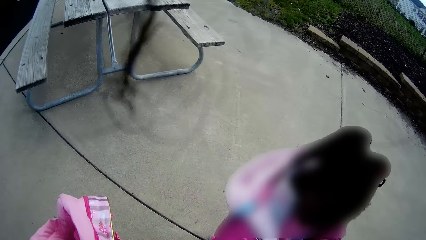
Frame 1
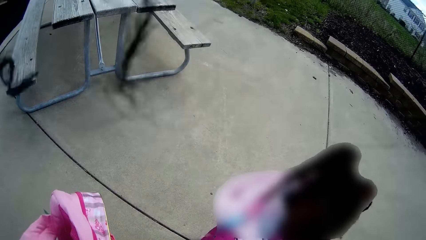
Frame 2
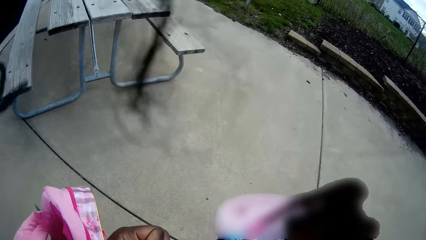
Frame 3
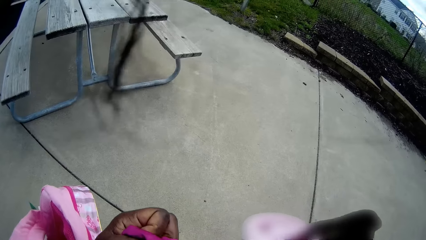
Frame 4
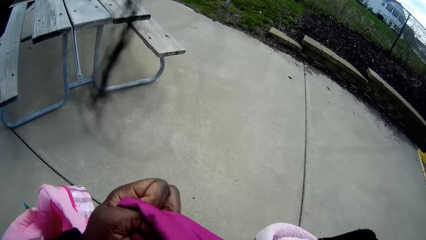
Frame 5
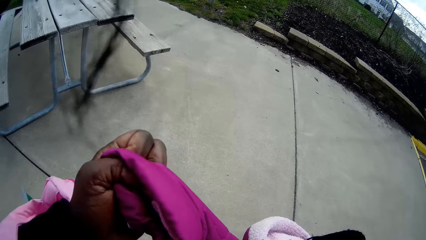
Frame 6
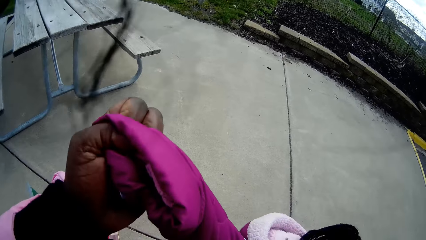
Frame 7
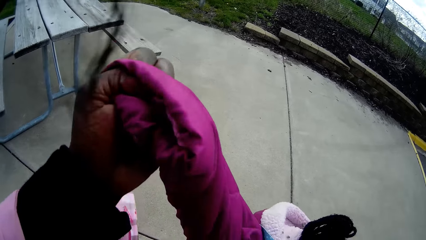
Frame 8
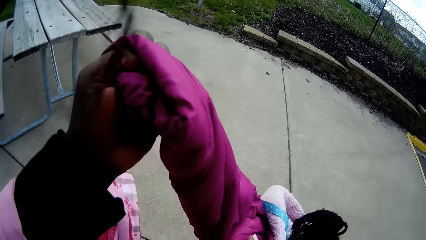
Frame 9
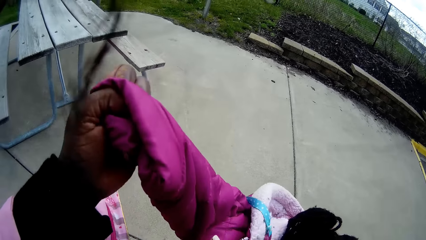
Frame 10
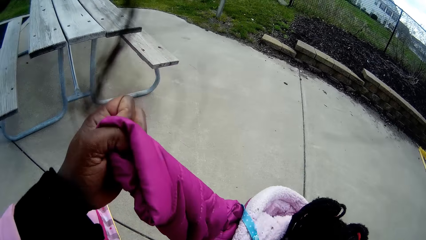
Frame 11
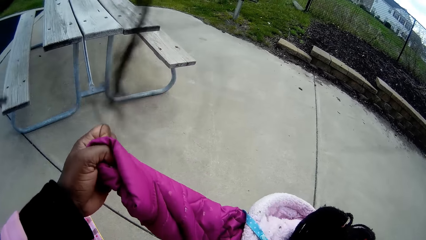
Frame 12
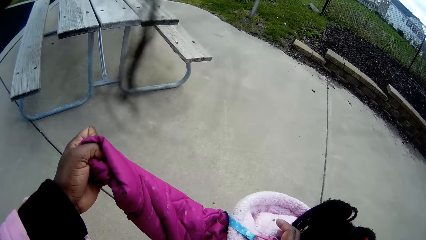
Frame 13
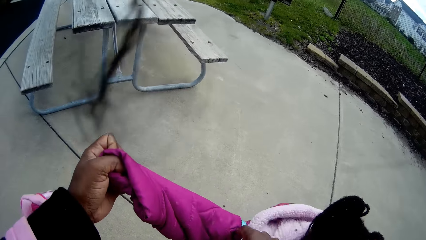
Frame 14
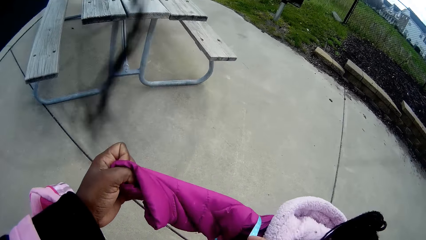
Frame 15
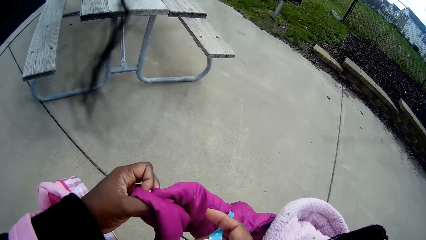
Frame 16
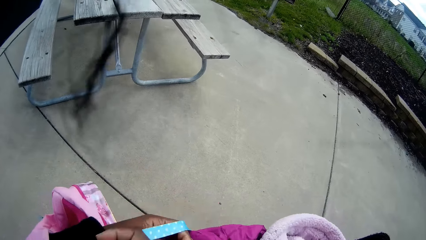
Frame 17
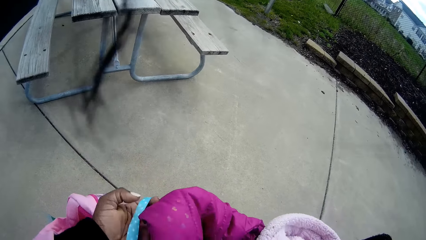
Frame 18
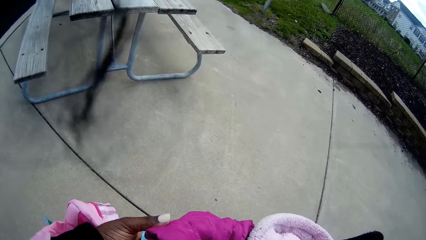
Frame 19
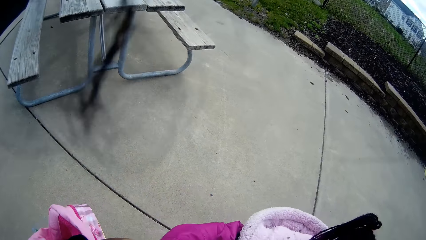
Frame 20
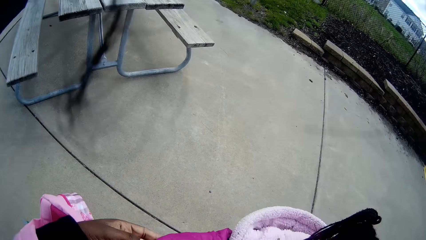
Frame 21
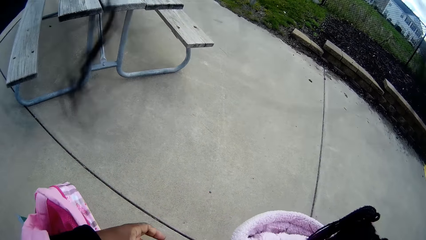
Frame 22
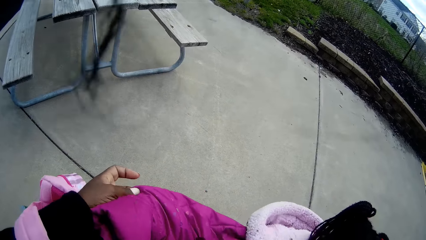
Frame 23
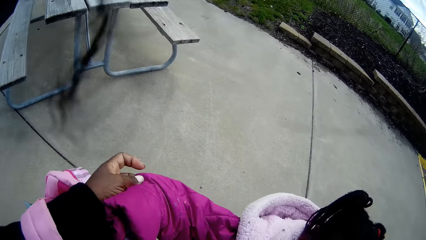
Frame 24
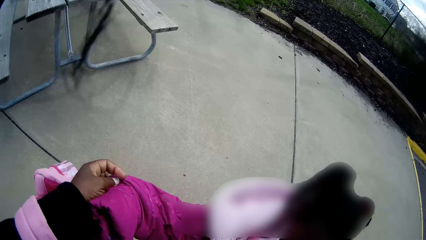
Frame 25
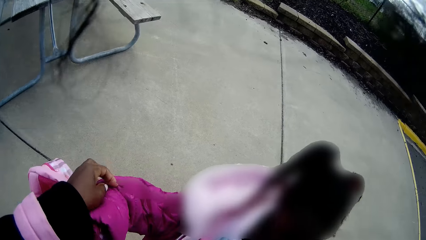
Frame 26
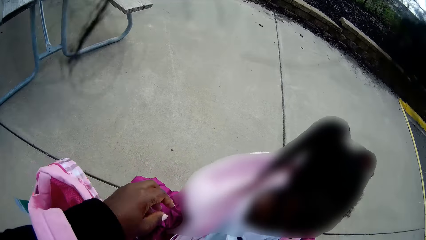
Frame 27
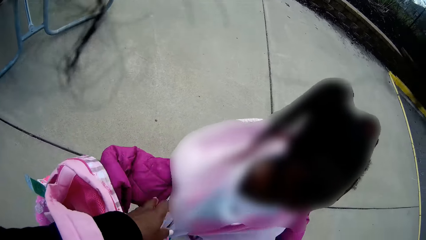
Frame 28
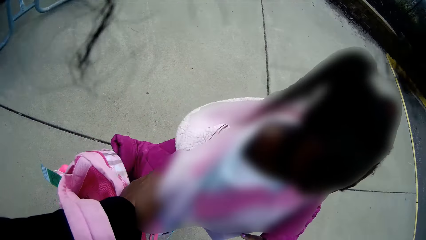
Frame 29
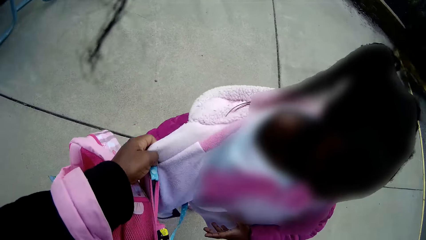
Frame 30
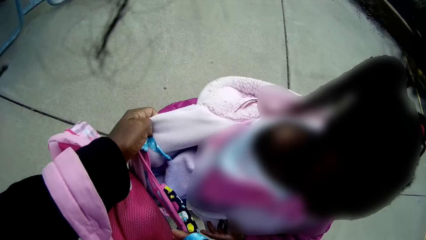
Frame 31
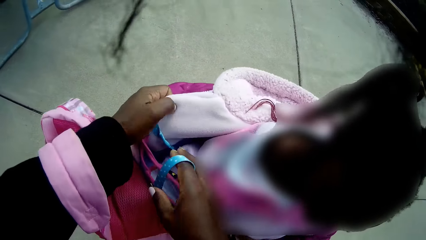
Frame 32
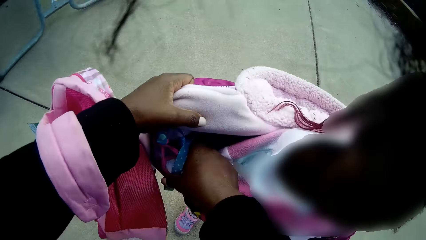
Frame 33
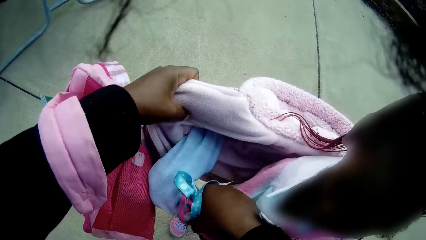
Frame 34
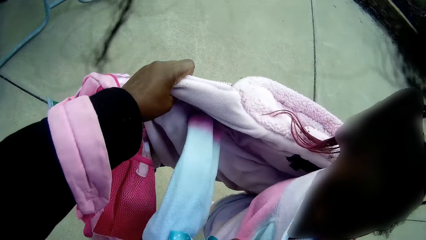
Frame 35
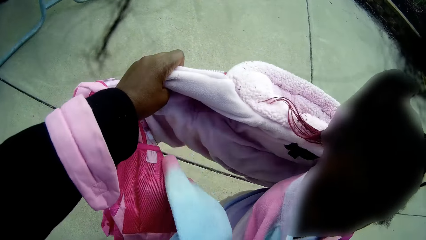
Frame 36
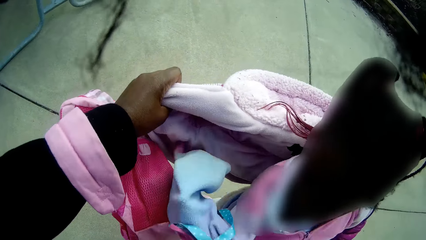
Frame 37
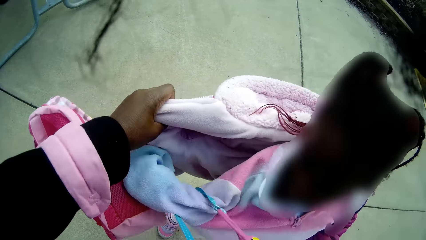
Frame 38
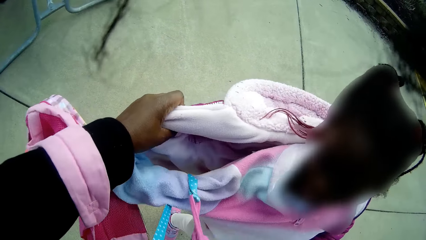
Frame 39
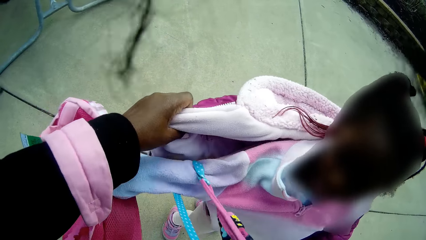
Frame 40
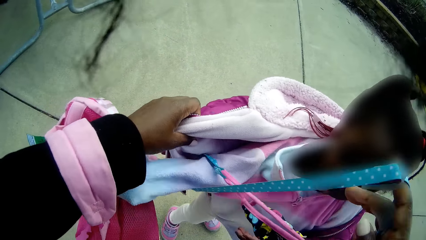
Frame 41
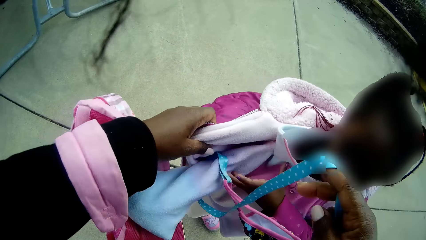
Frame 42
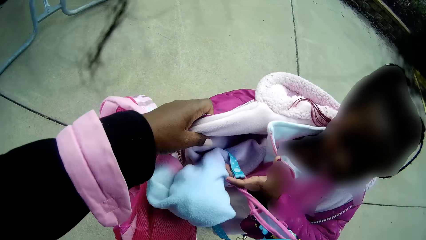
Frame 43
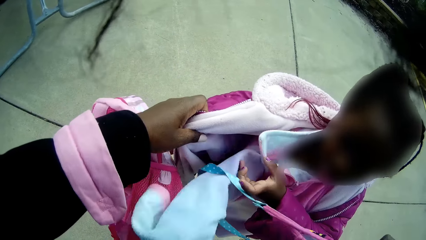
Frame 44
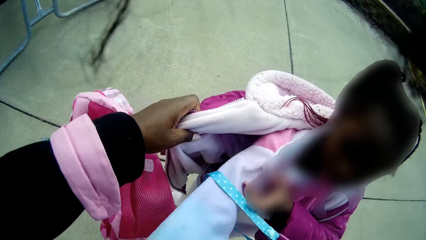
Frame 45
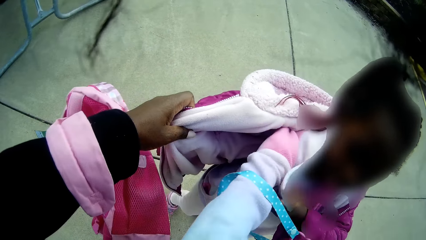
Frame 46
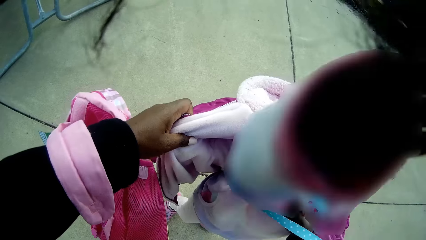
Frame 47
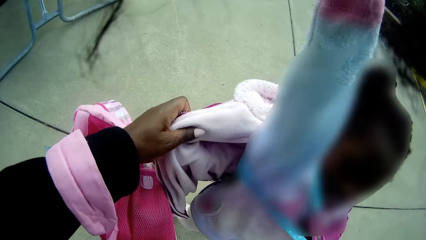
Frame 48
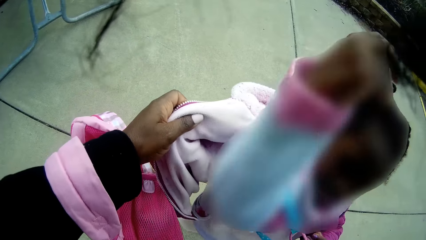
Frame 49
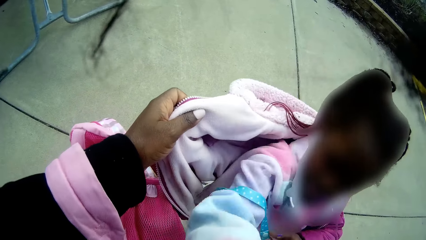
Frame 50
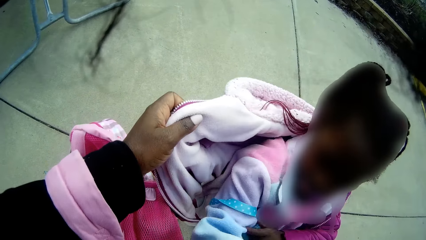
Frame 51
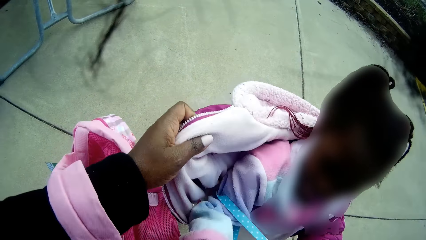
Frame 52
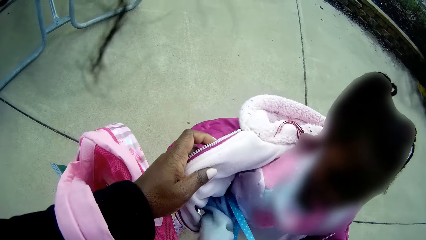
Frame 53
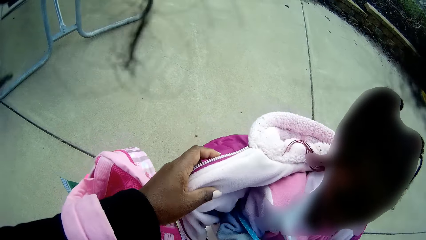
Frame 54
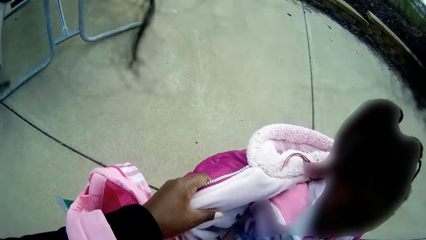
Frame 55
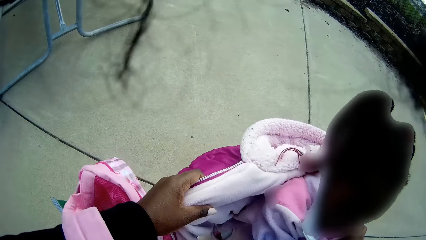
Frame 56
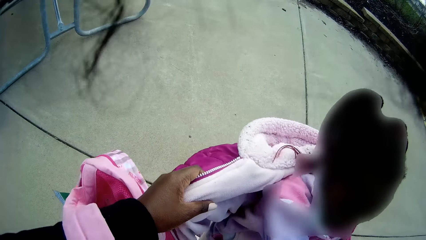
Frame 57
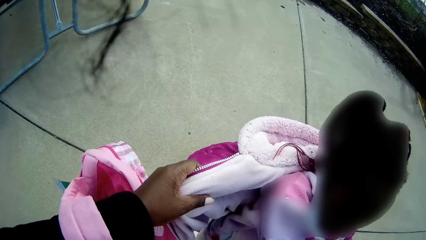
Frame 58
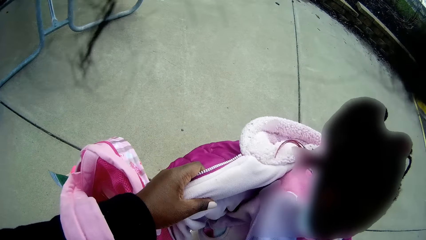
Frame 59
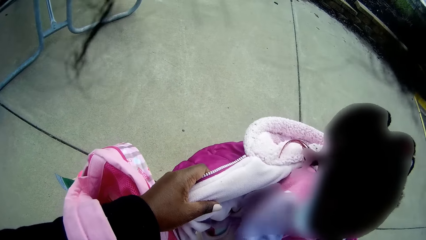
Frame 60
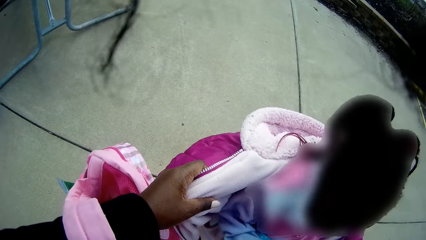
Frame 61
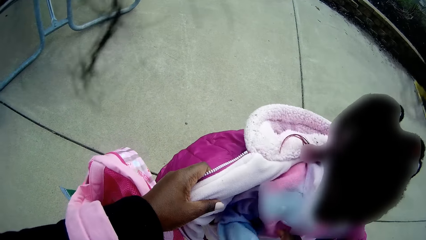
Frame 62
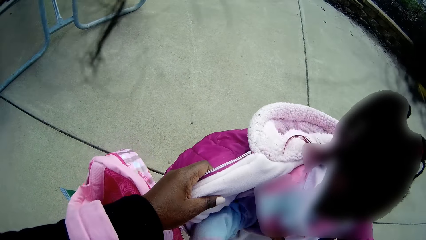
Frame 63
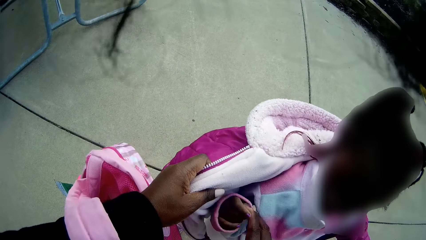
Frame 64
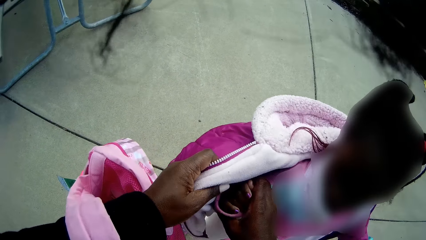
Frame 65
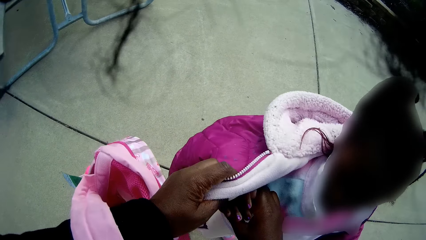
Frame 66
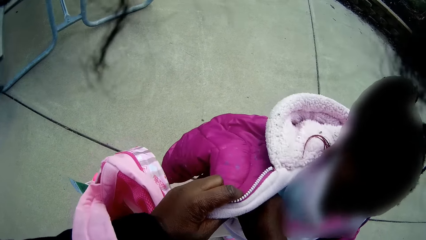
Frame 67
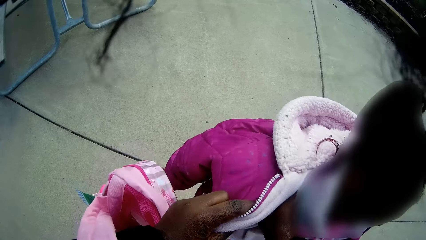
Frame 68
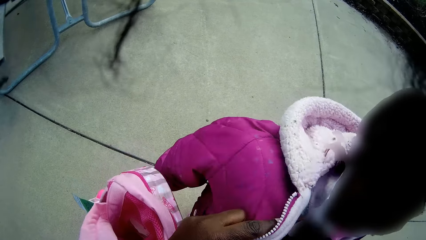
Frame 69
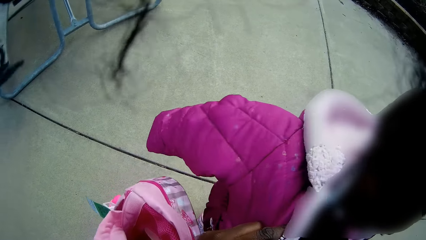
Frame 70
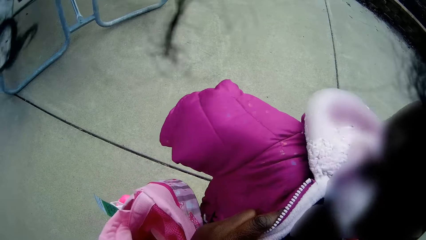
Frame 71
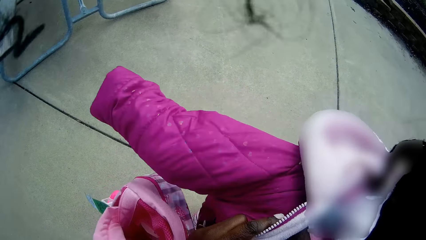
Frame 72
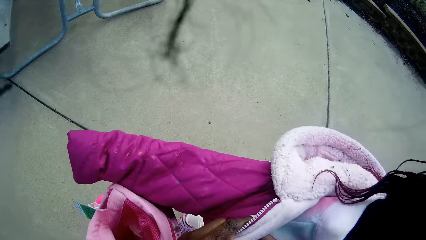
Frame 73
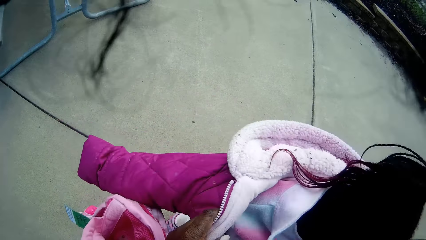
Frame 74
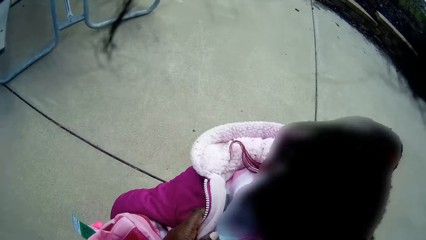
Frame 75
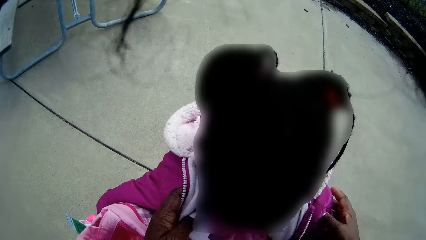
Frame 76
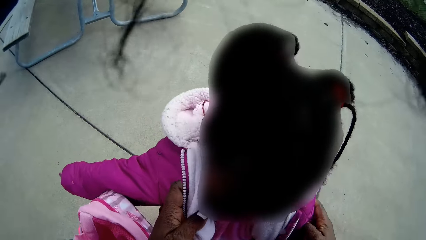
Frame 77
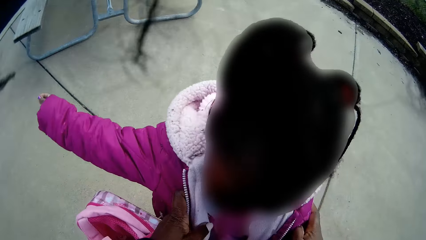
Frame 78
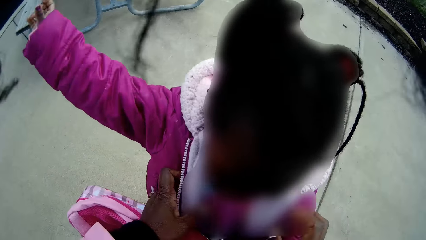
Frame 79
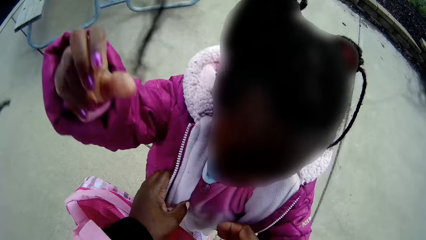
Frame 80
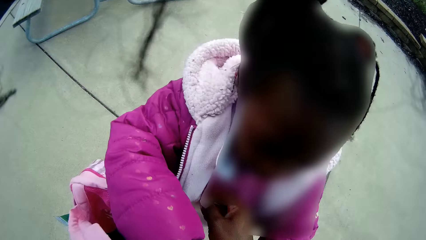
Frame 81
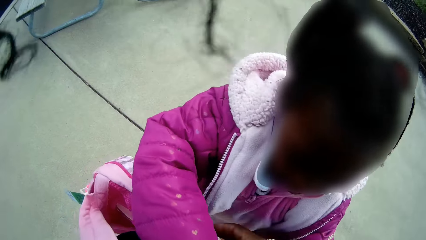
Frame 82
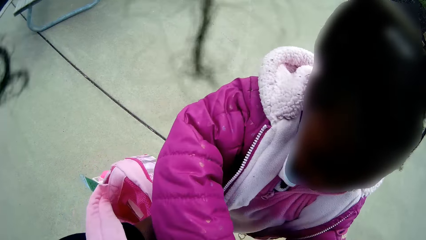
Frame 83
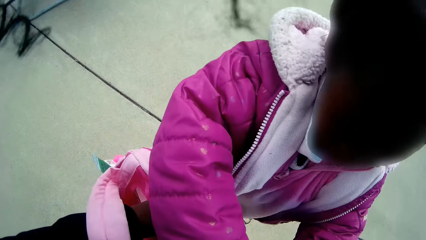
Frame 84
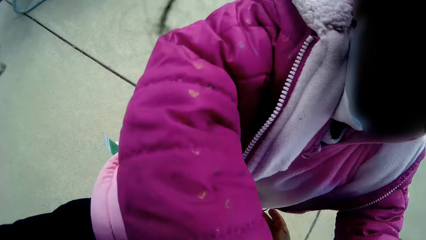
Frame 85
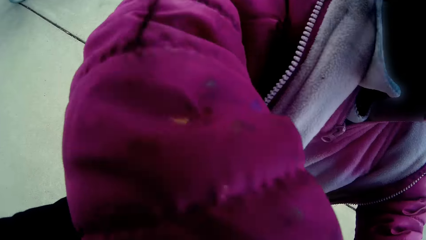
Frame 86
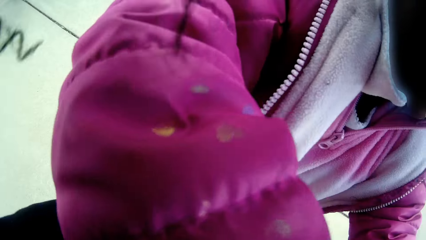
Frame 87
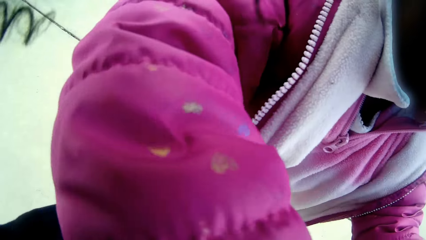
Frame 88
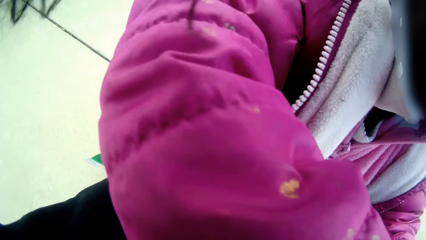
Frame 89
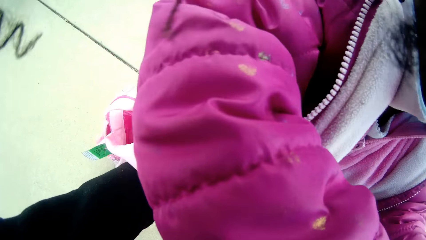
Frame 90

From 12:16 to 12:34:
The camera wearer wears the girl her jacket with both hands. The girl removes the jacket. The camera wearer adjusts the girl's face mask with her right hand. The girl raises up her right hand.
